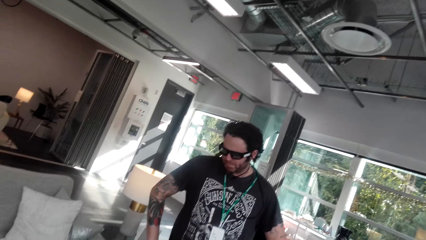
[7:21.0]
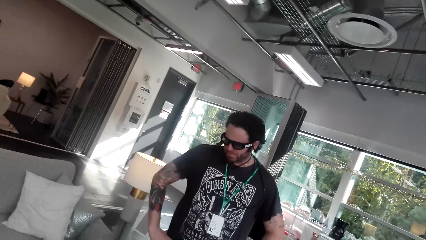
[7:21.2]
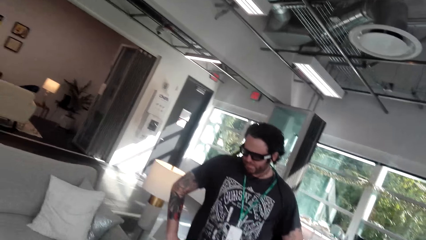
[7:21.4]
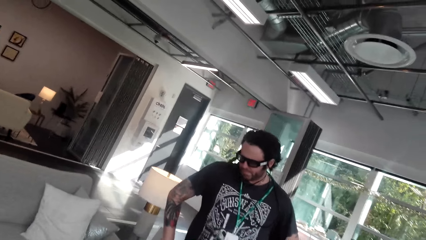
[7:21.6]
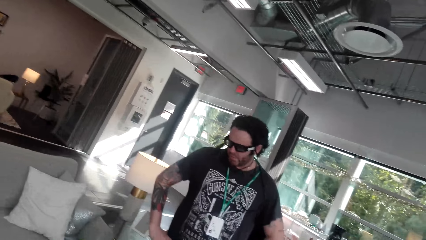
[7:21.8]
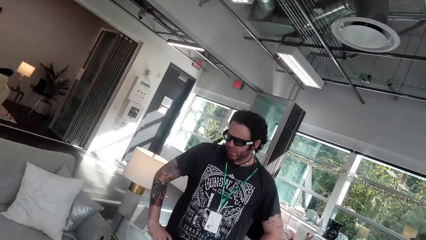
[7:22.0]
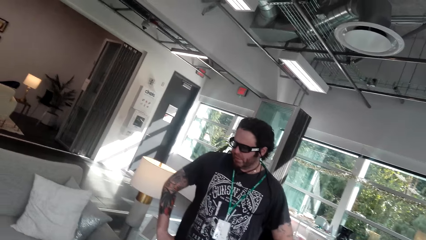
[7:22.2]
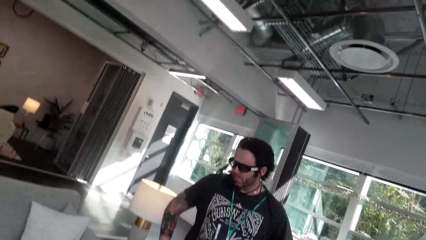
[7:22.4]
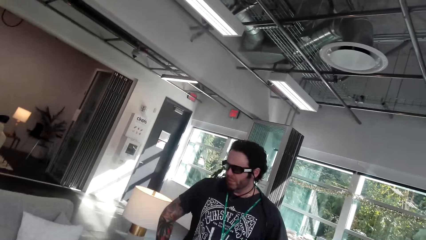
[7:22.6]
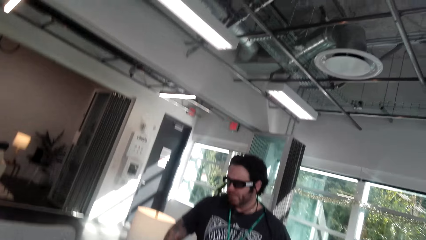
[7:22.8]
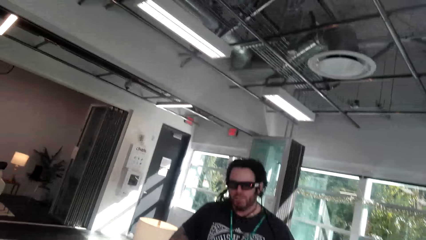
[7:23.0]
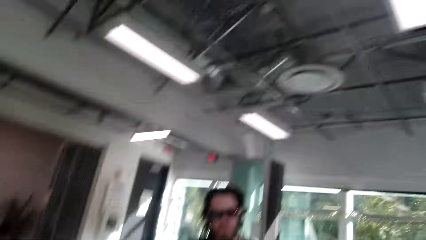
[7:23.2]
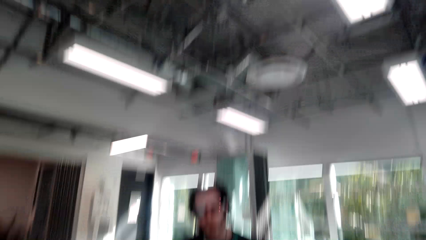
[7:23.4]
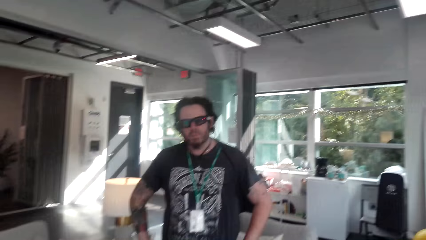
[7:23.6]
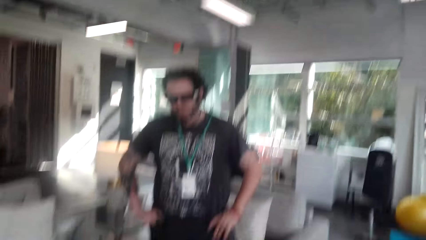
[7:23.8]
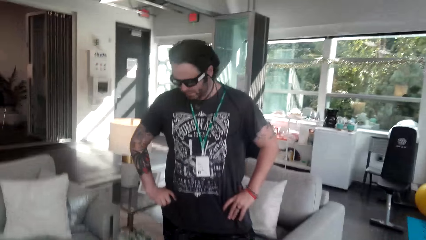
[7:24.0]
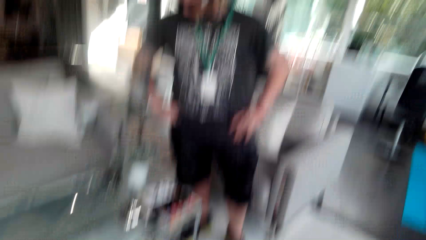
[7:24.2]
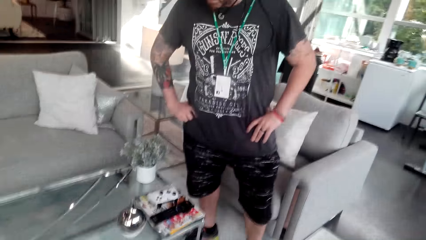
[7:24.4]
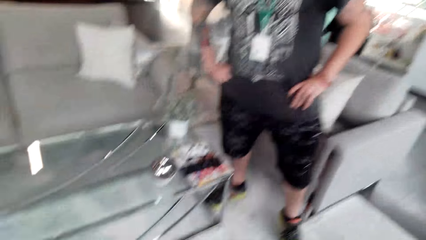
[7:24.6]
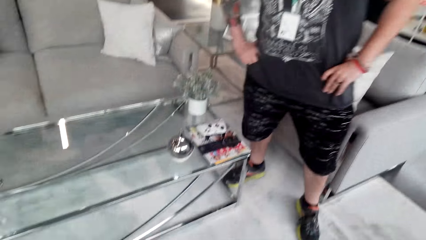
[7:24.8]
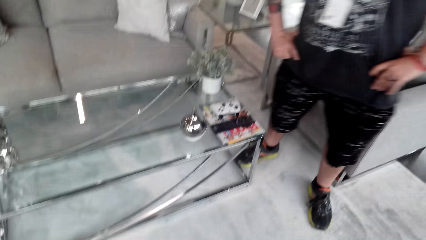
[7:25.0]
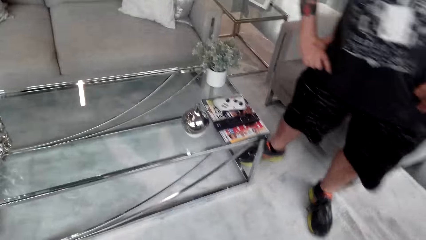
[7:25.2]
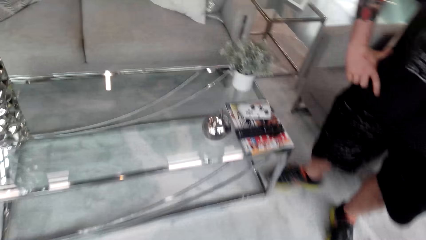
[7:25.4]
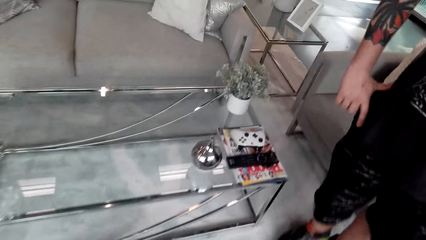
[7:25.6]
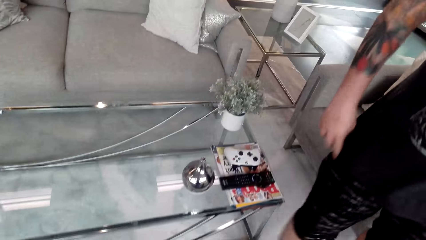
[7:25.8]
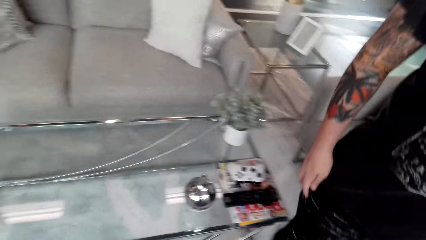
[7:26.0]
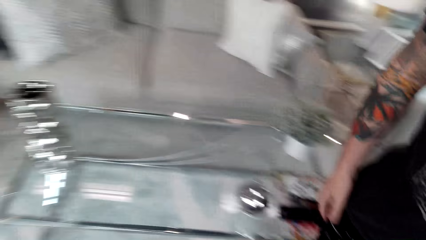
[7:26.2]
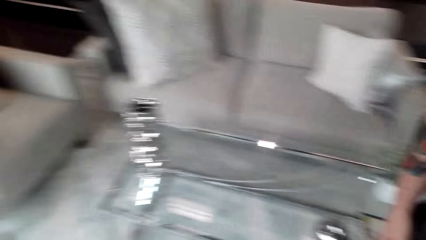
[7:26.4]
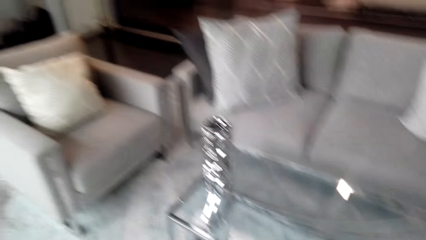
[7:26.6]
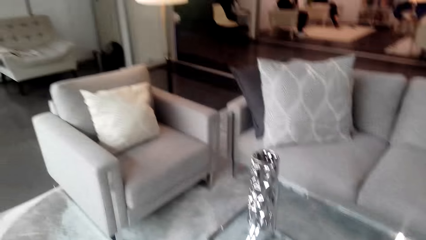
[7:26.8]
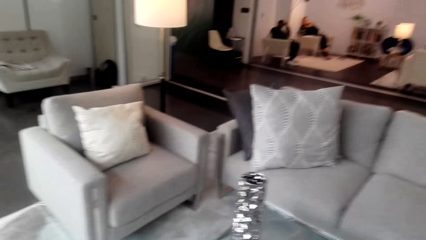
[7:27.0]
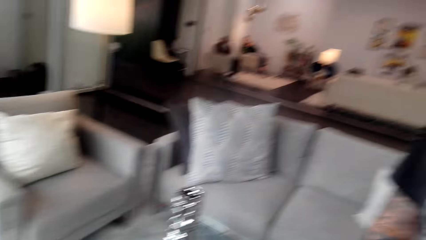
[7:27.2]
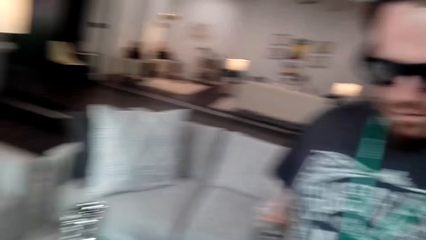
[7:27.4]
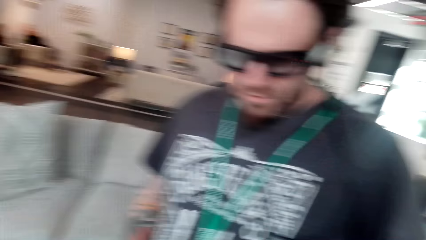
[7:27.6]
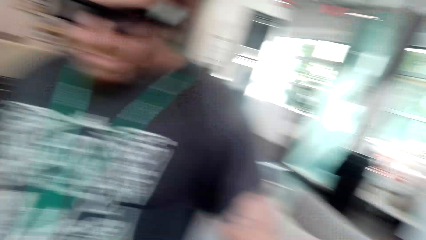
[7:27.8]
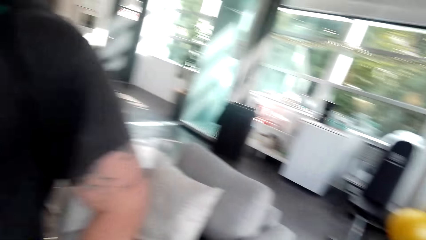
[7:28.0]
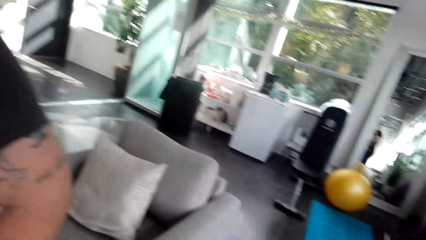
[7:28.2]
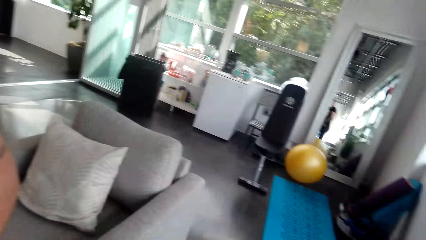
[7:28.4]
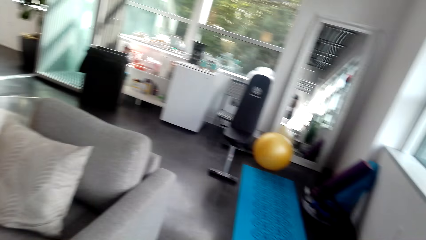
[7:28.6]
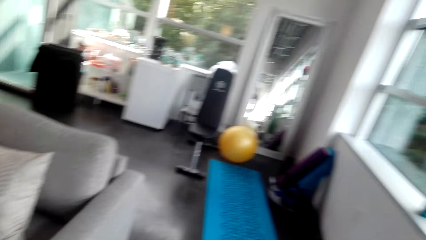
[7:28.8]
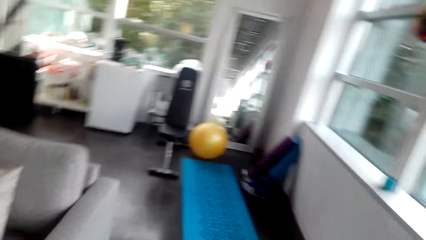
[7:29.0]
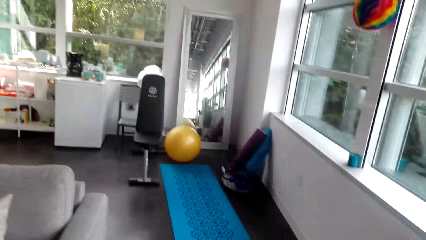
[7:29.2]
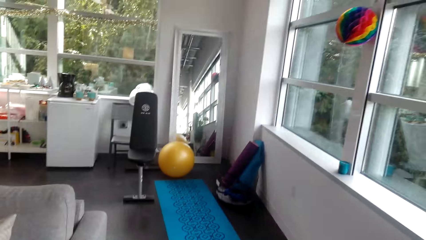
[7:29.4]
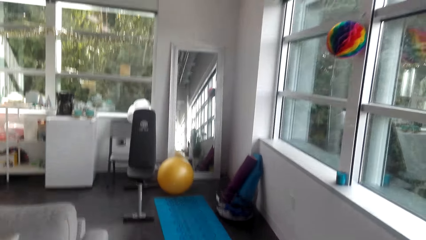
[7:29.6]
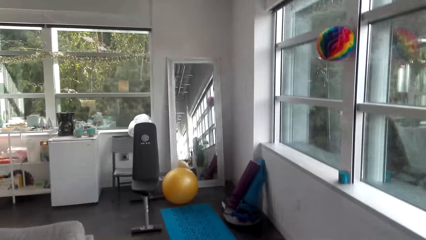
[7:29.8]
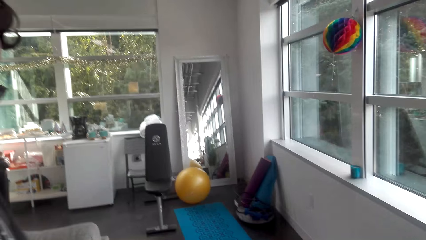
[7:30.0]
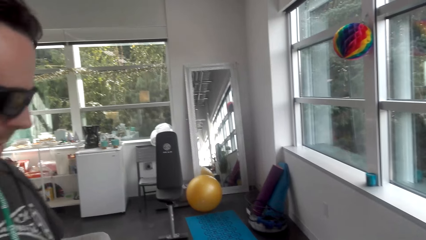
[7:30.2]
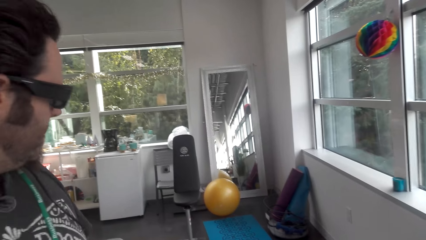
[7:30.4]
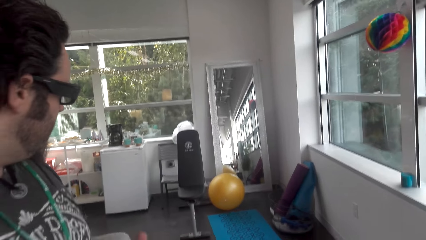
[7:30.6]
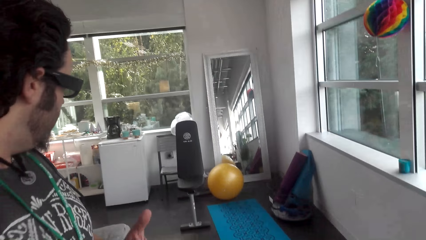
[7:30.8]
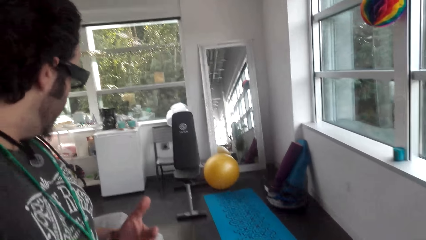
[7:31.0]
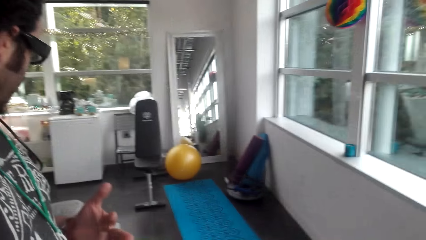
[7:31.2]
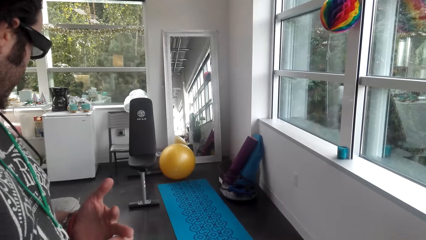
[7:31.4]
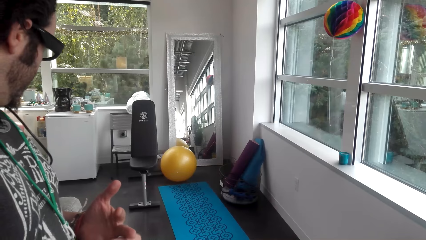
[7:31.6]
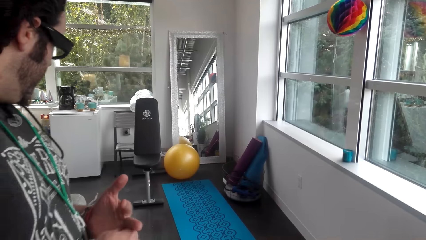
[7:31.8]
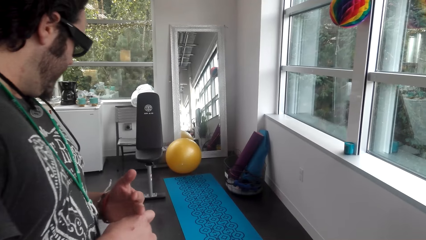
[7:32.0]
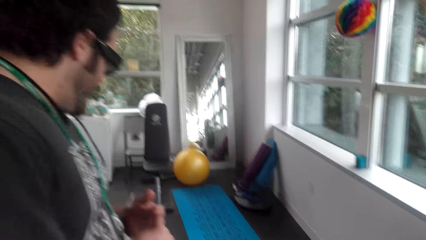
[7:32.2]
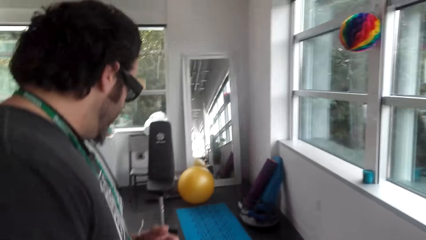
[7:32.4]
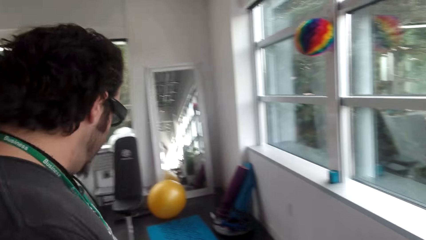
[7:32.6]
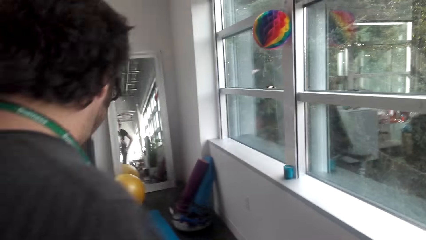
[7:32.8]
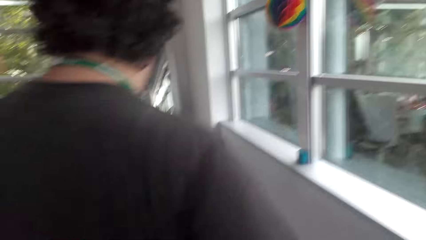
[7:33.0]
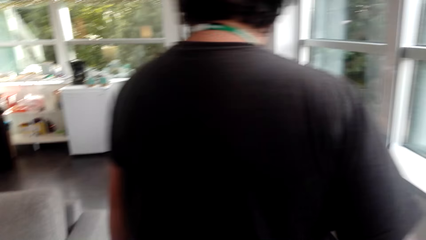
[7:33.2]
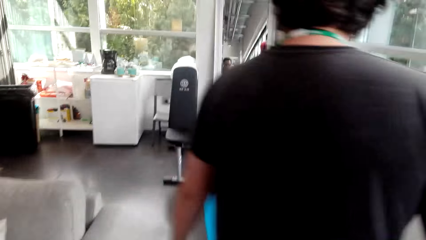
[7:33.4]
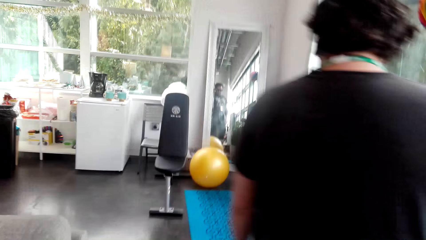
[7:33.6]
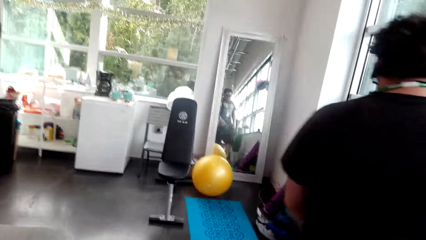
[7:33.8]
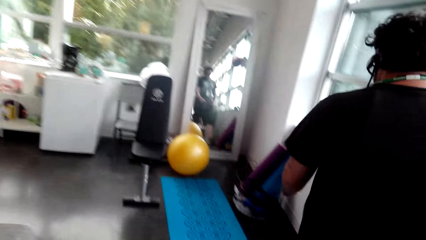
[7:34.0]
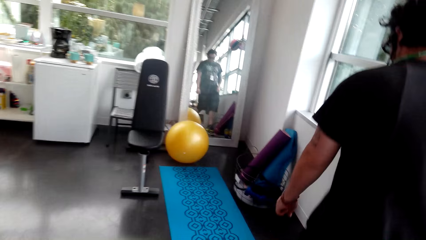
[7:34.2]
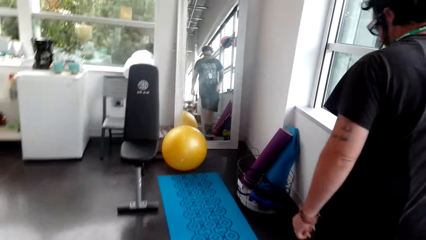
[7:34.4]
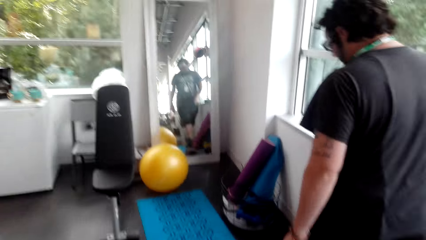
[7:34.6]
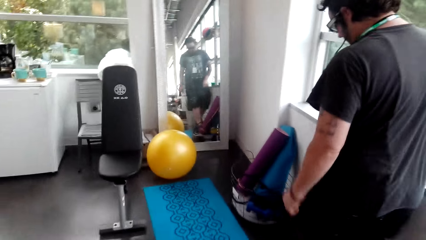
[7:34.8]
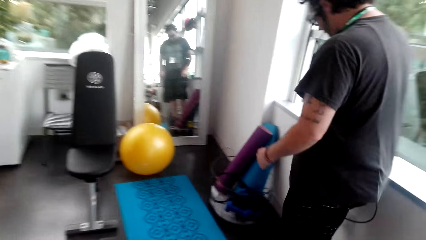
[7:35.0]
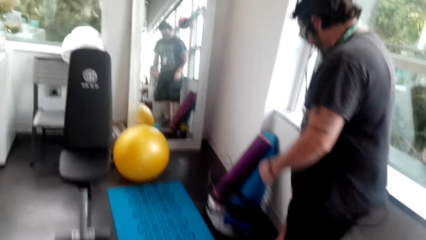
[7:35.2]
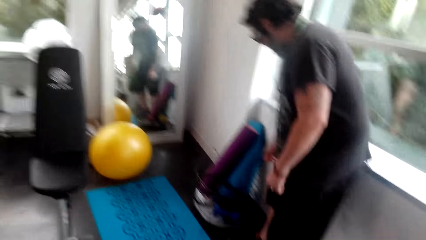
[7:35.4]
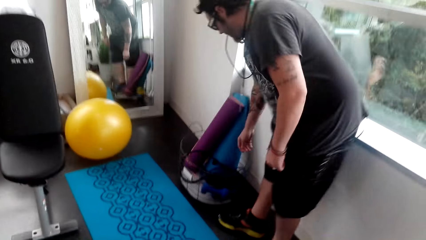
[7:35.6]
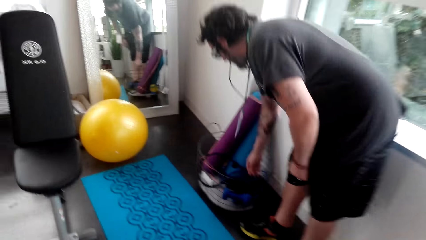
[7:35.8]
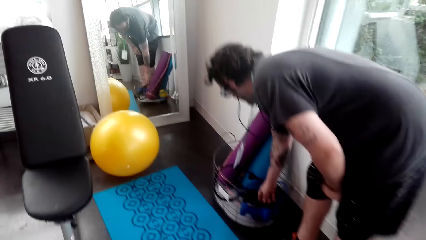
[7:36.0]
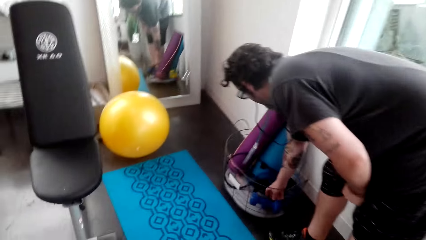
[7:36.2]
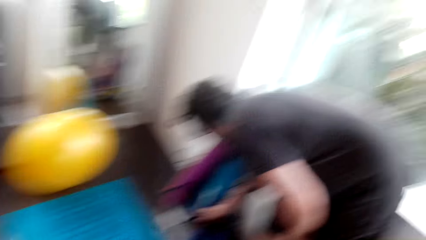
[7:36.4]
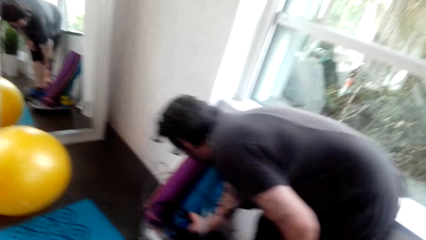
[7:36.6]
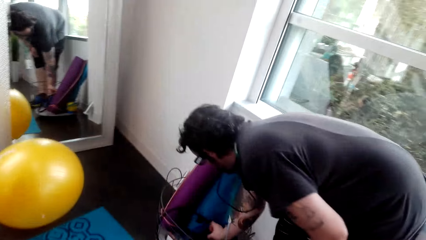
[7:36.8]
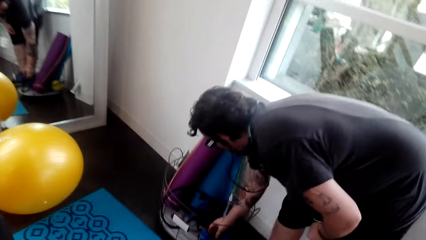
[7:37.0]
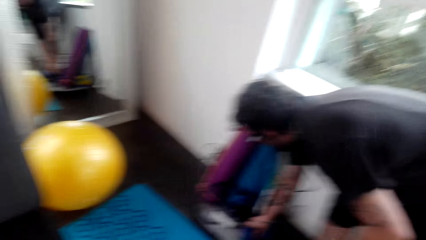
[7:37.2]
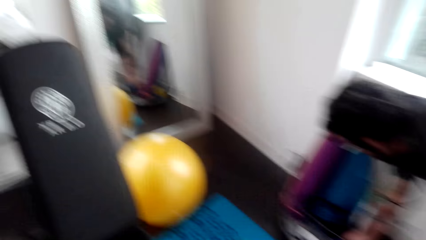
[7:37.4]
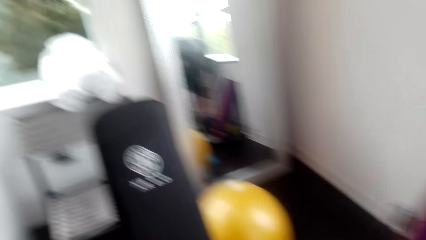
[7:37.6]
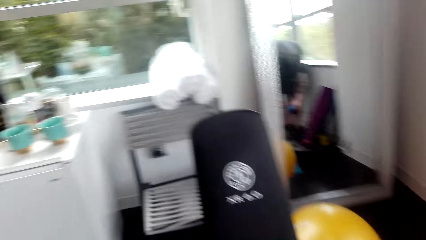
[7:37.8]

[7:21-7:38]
The camera wearer interacts with a man. They look around. The man moves around. The camera wearer moves around.
